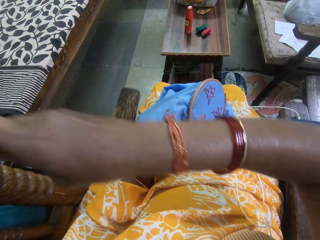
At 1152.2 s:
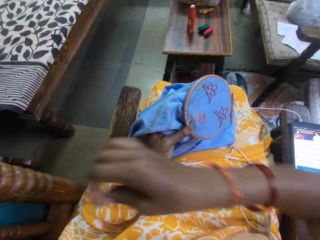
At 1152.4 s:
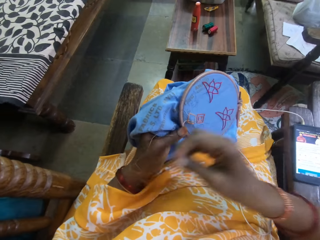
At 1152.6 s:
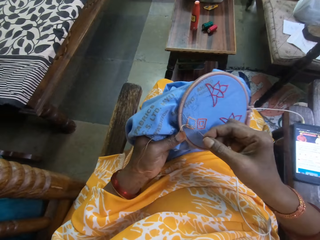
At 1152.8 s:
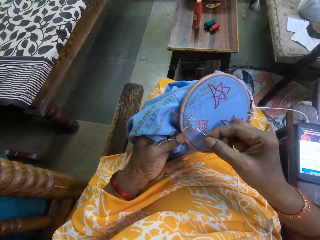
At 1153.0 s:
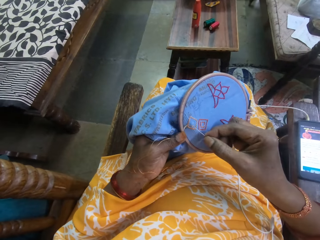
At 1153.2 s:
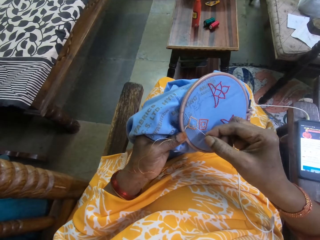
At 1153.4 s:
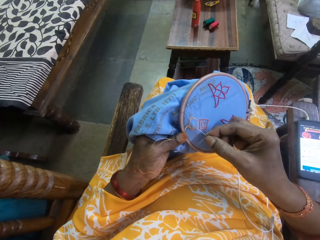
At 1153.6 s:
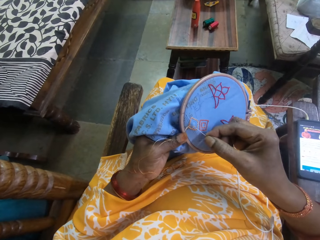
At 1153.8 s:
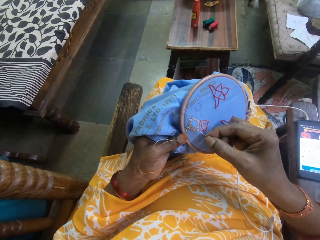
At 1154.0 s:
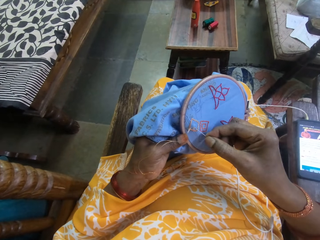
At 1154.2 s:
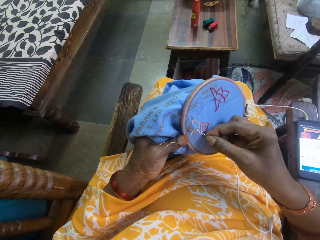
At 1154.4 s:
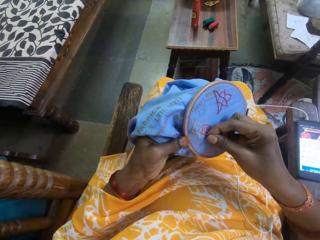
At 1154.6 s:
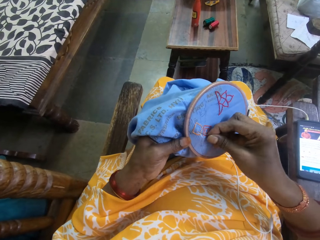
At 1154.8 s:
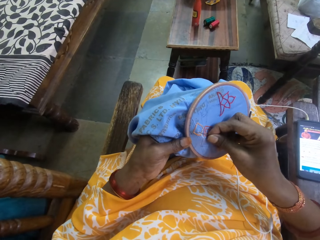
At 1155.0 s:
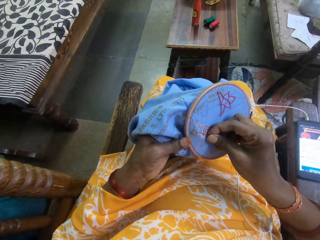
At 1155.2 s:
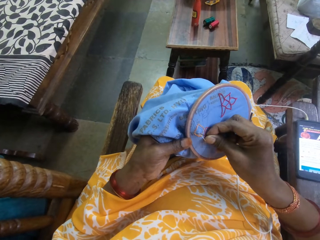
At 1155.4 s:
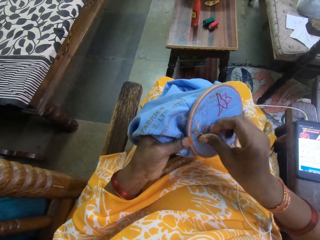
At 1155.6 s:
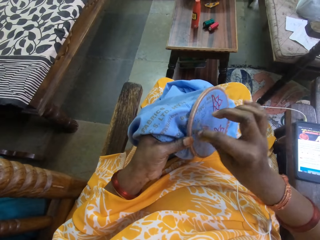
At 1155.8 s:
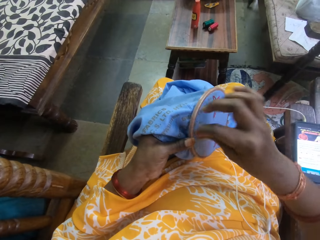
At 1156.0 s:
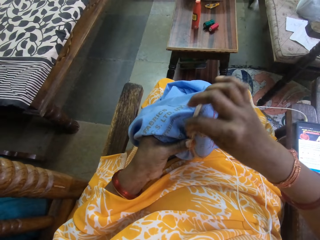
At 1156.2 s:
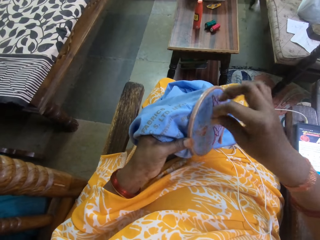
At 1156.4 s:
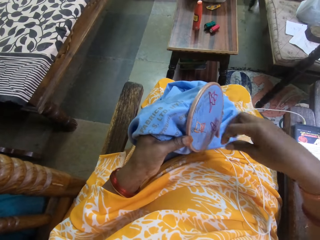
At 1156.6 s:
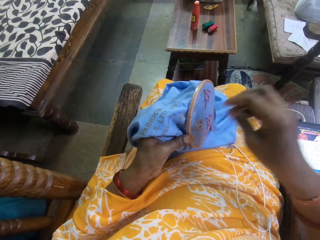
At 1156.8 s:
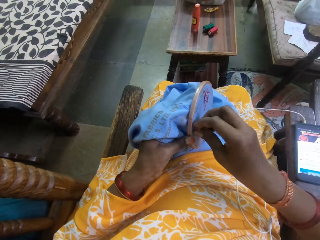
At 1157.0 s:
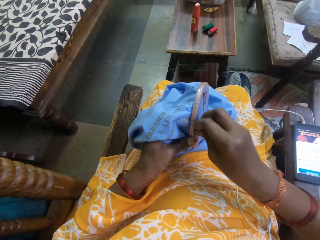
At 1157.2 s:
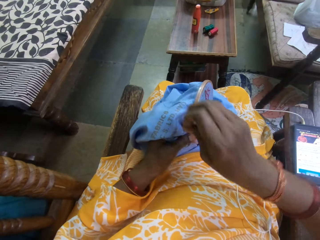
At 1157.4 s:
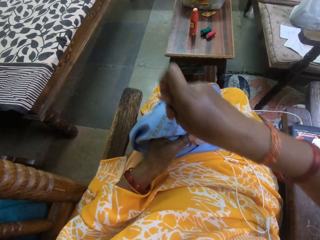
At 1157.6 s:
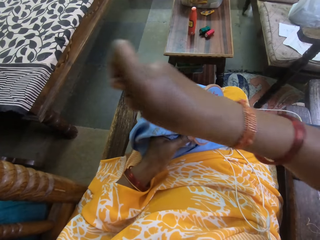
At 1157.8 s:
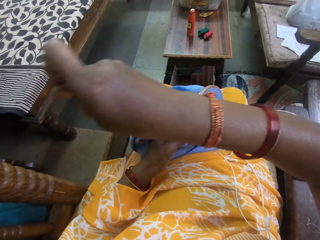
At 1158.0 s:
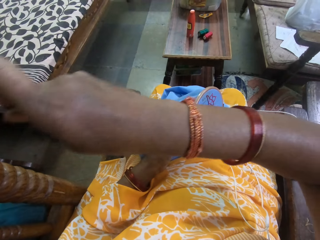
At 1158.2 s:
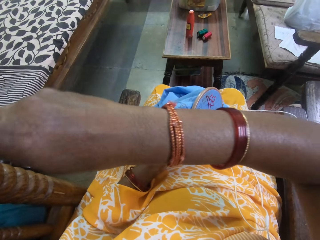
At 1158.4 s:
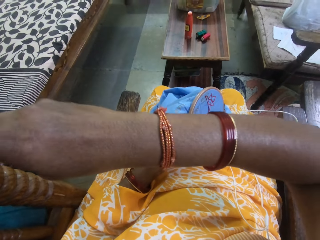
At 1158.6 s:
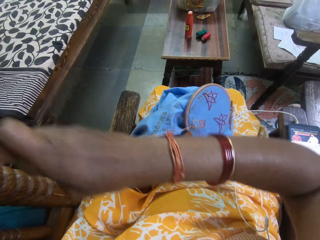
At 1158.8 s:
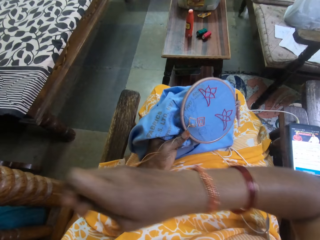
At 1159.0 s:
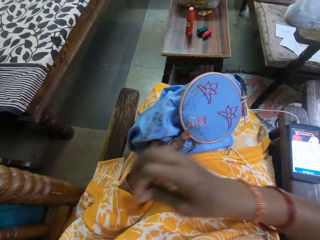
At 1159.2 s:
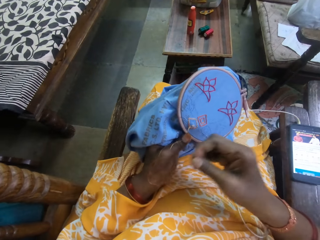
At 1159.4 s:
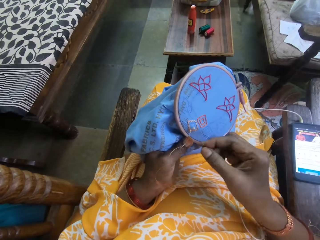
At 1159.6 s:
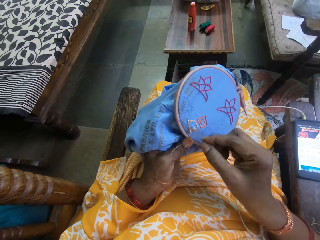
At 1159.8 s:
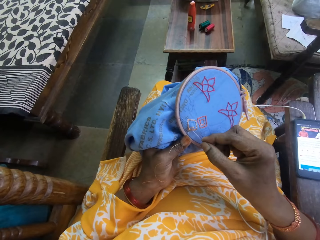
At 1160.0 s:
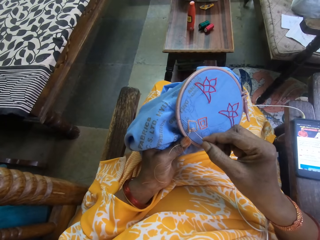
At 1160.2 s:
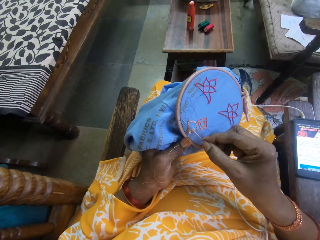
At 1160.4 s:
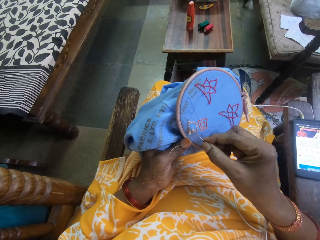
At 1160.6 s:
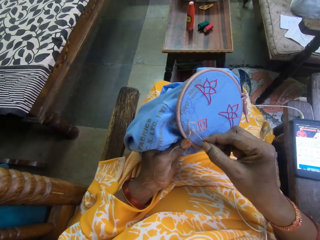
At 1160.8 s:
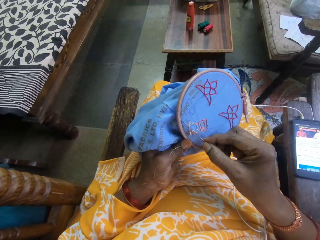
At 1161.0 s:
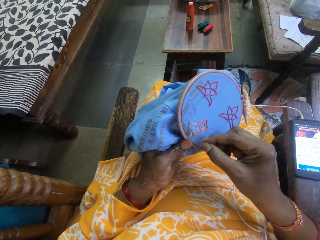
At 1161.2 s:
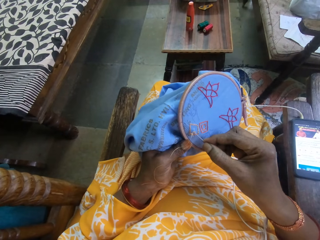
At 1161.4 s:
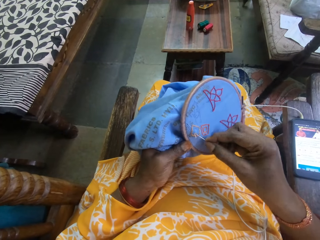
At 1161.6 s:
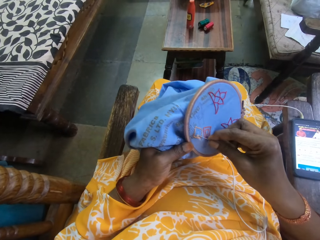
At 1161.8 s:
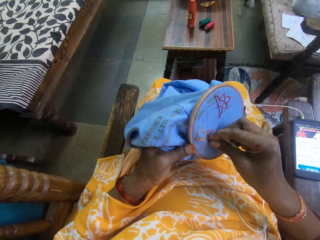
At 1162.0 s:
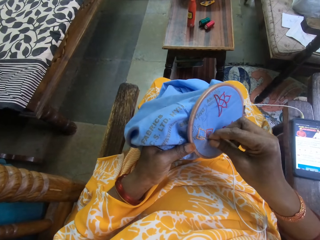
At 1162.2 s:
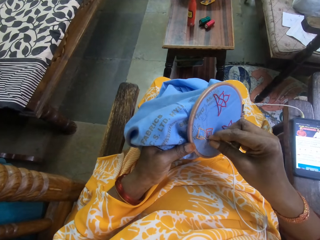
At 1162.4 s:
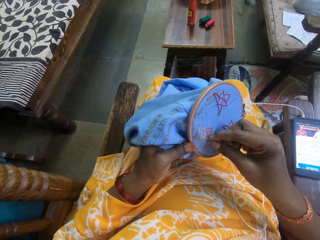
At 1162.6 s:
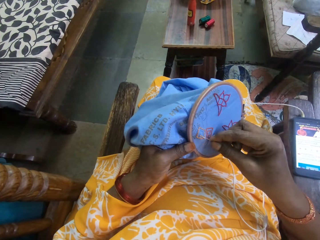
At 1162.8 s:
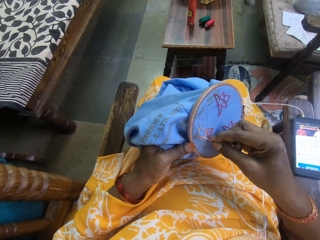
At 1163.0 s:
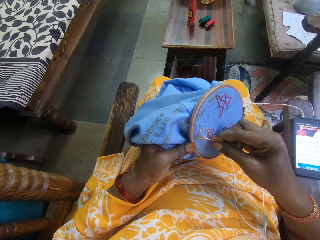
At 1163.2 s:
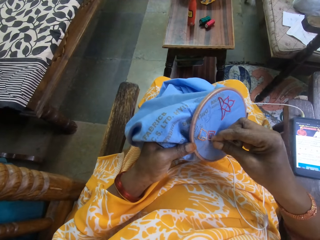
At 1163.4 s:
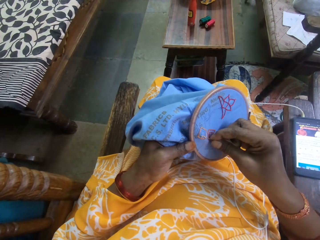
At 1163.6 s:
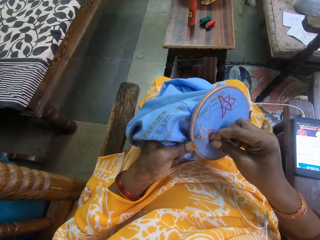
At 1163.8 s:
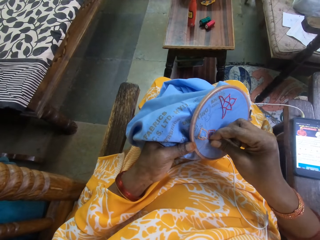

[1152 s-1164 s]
The camera wearer pulls the thread on the cloth. They insert the needle into the cloth. They pull the thread on the cloth.

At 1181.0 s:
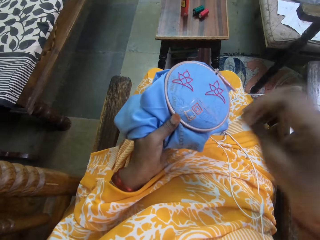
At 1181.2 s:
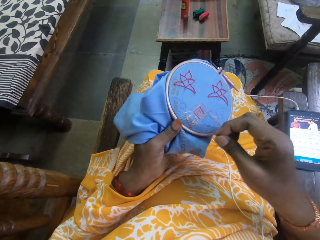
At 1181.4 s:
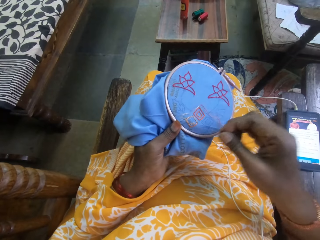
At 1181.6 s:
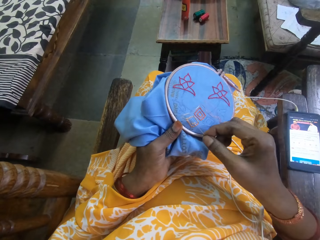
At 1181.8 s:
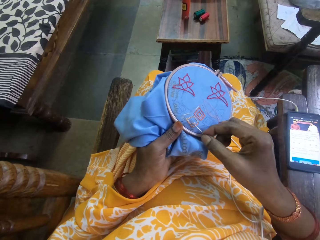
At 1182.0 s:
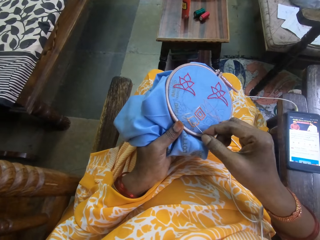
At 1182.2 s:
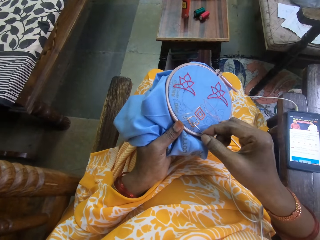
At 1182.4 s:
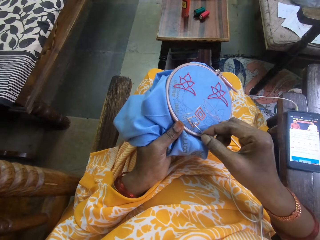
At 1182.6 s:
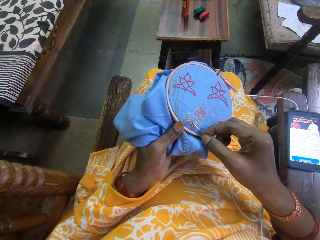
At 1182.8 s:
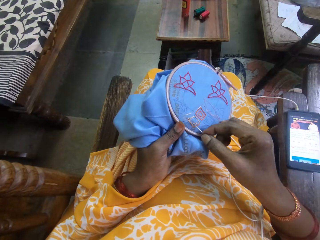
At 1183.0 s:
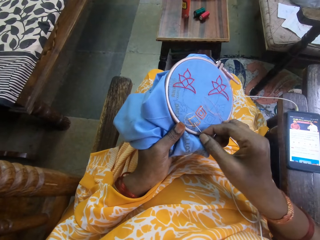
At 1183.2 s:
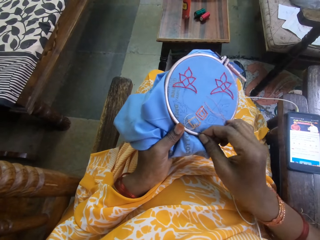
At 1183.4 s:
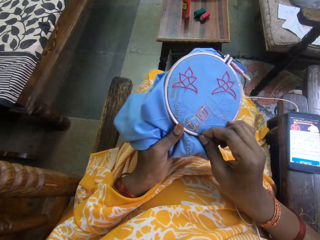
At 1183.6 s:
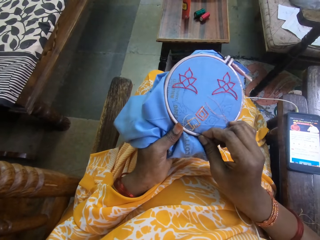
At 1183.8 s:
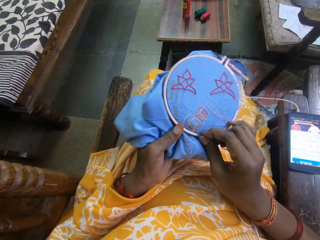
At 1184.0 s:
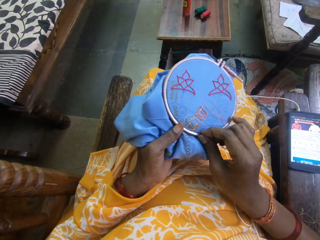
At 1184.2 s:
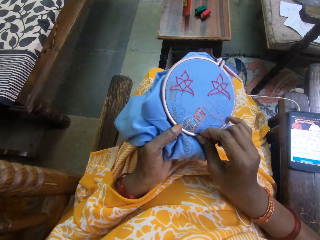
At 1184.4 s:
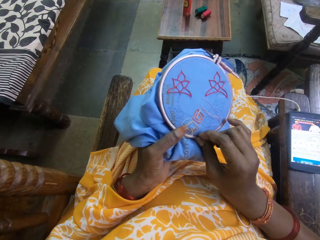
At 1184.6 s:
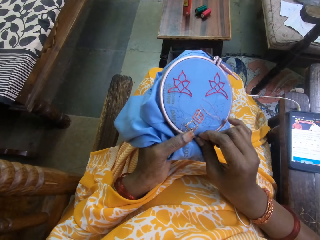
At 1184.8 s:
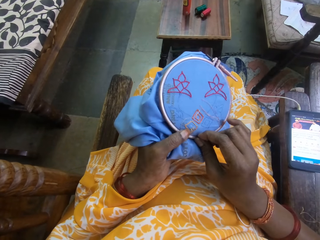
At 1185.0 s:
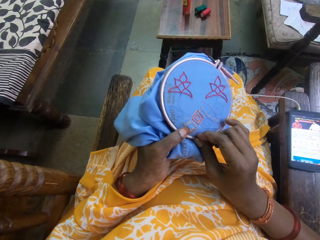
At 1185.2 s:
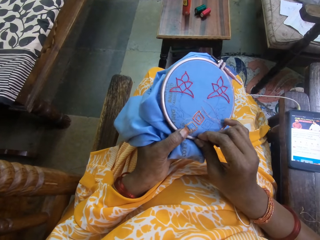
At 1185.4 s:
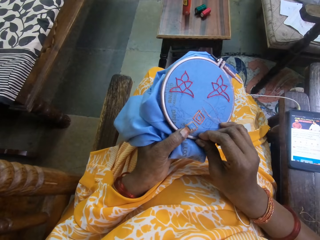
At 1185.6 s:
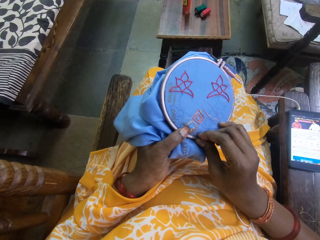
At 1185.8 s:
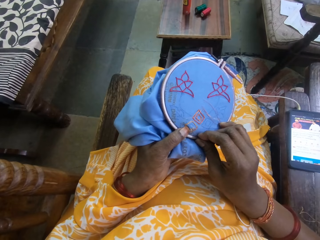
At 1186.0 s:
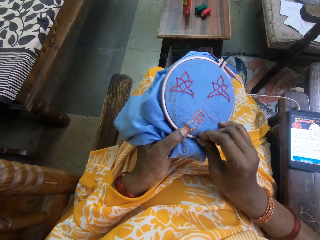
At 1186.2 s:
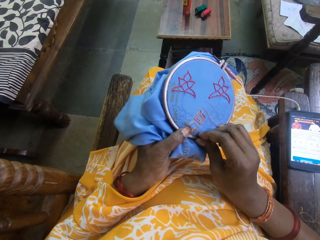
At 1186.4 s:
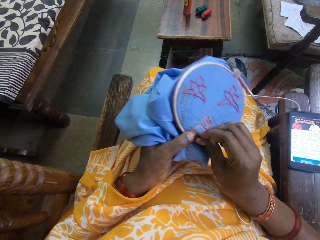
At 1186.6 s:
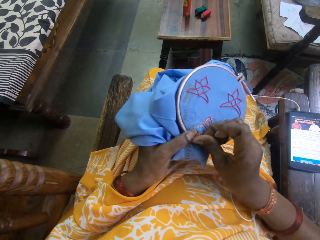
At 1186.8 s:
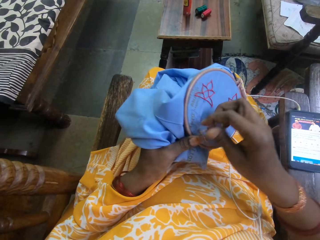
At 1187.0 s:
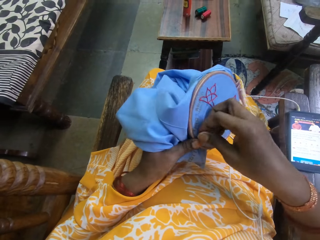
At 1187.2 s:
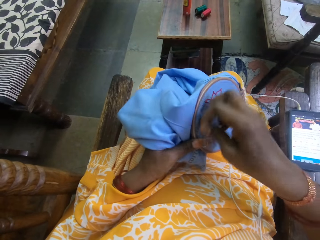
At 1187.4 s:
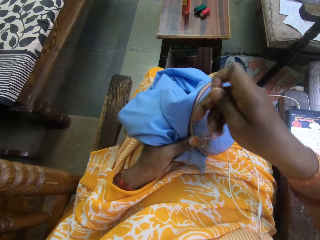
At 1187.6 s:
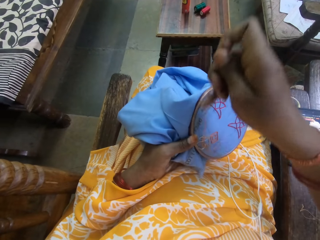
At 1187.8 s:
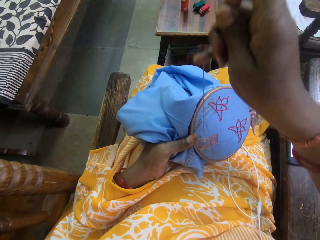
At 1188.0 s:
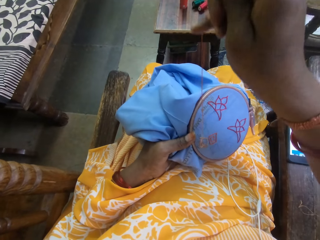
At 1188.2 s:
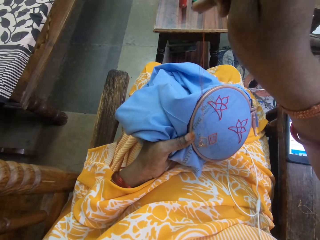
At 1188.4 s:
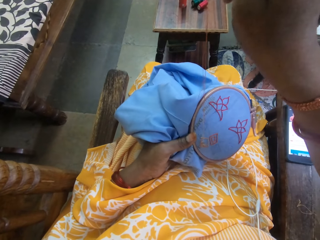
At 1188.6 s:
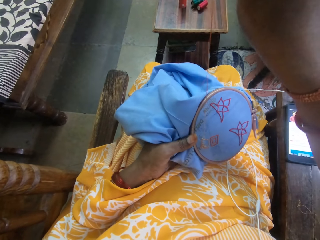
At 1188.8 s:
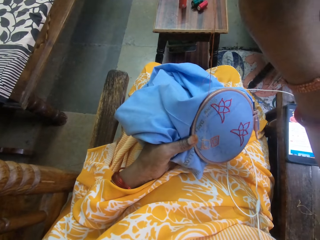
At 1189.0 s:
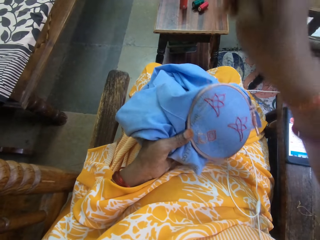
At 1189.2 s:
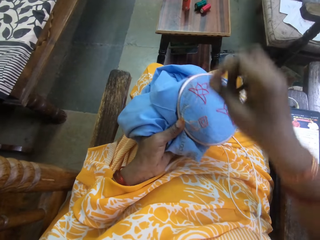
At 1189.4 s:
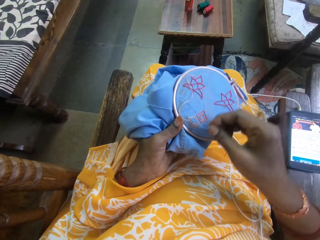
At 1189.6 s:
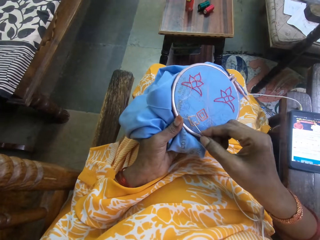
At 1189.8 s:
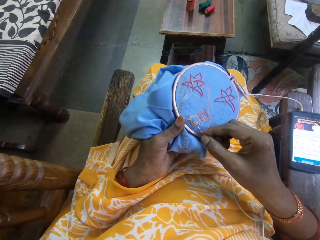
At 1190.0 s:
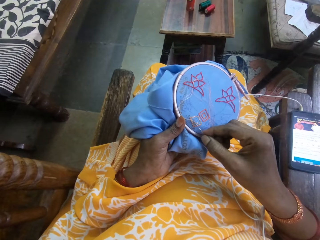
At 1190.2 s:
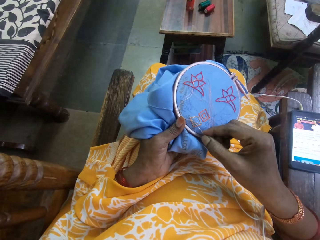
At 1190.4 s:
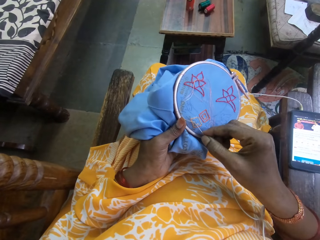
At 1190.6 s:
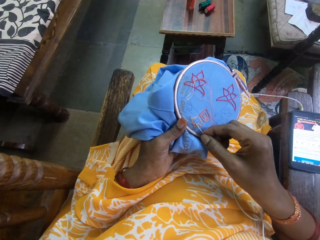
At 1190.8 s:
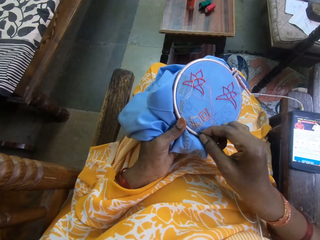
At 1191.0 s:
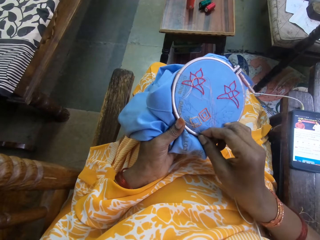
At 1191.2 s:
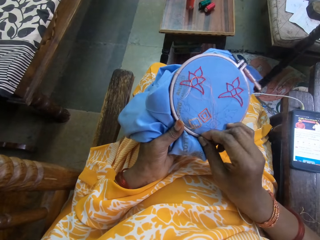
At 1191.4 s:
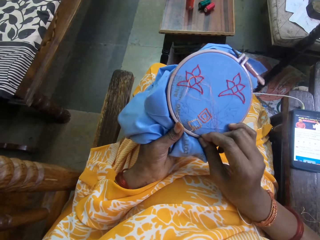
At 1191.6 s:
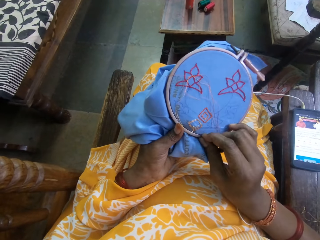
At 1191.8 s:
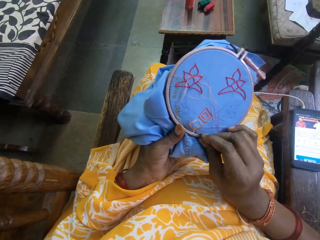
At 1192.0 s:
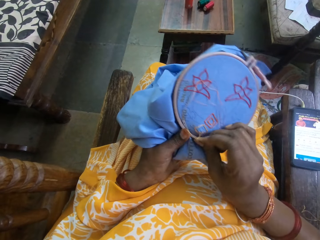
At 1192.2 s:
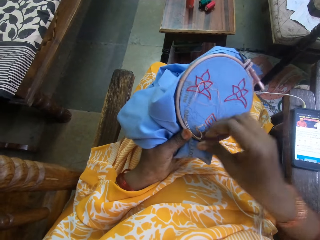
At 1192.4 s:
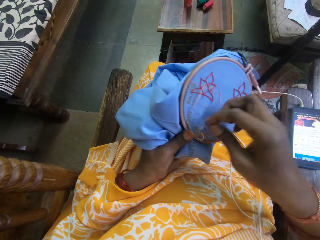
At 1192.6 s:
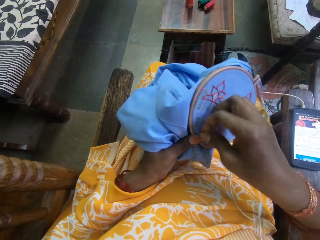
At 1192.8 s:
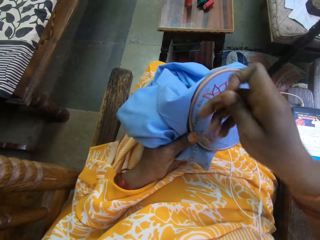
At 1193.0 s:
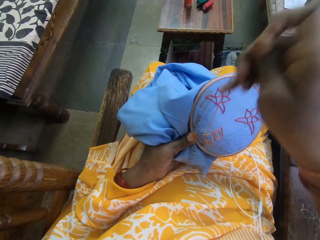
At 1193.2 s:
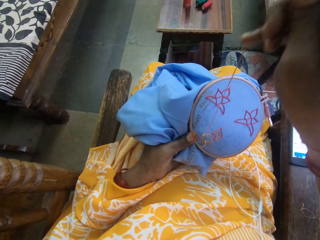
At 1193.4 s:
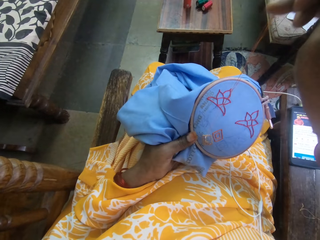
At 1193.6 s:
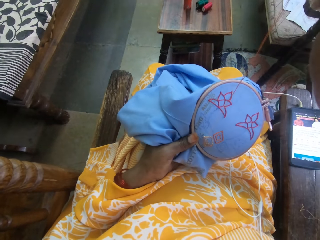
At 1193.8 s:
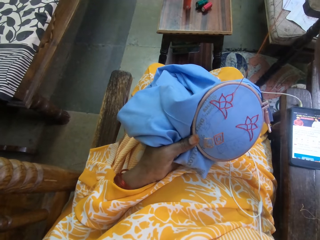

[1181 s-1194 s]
The camera wearer pulls the thread on the cloth. They insert a needle into the cloth. They pull the thread on the cloth. They insert the needle into the cloth.
